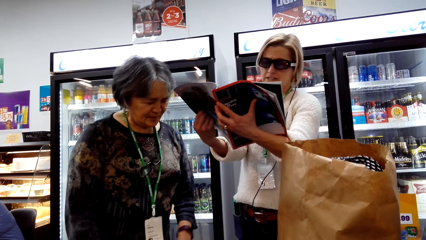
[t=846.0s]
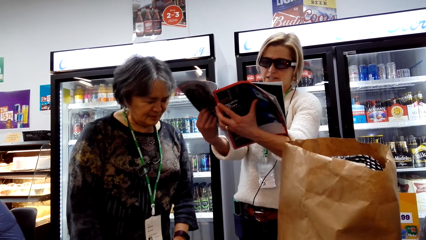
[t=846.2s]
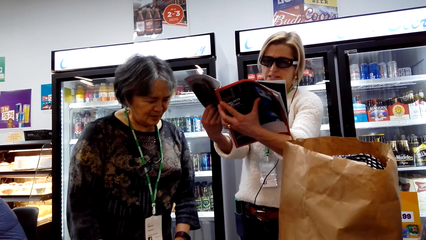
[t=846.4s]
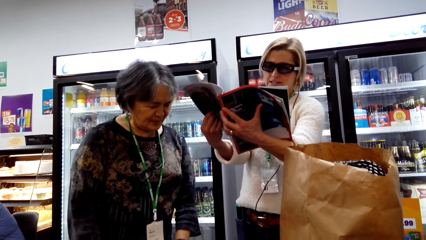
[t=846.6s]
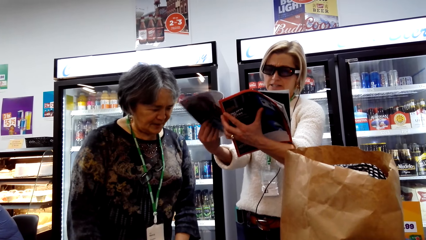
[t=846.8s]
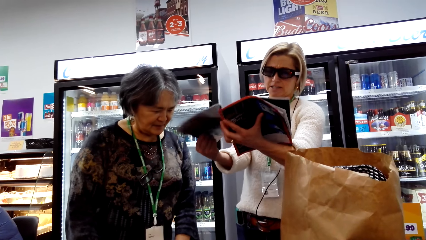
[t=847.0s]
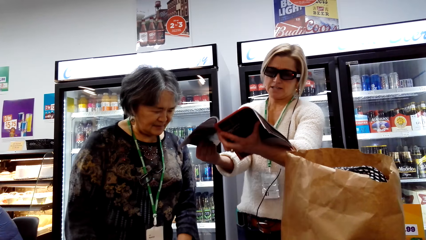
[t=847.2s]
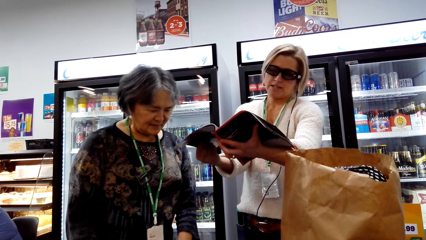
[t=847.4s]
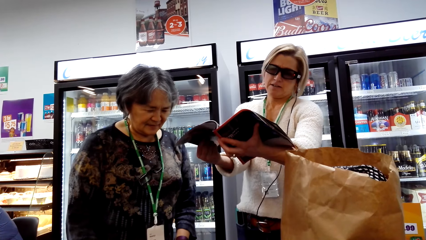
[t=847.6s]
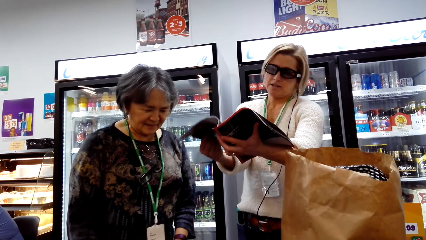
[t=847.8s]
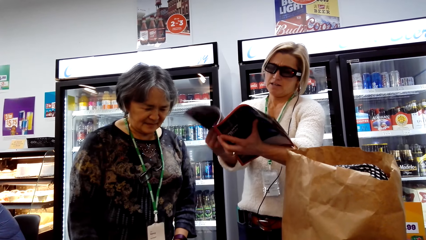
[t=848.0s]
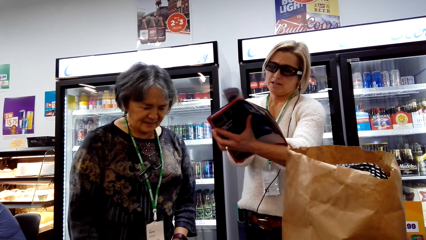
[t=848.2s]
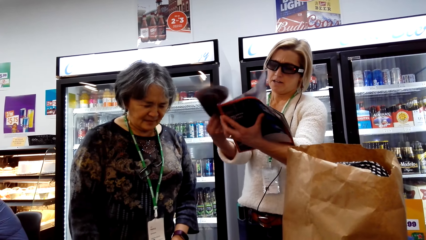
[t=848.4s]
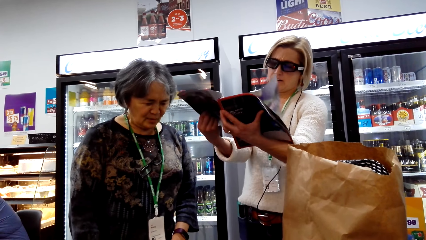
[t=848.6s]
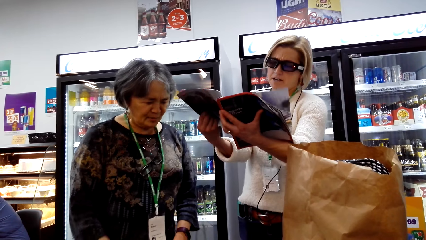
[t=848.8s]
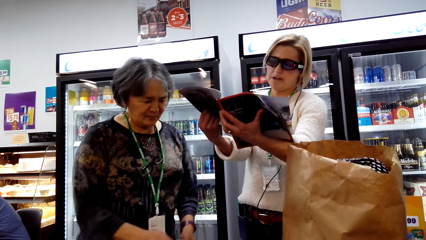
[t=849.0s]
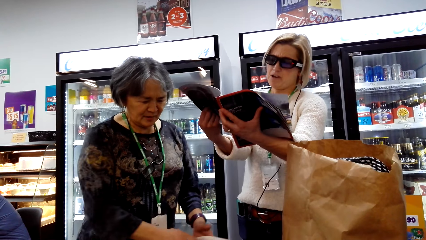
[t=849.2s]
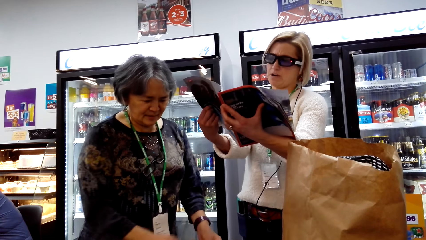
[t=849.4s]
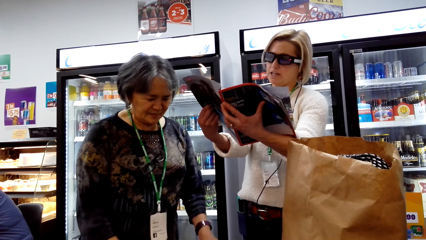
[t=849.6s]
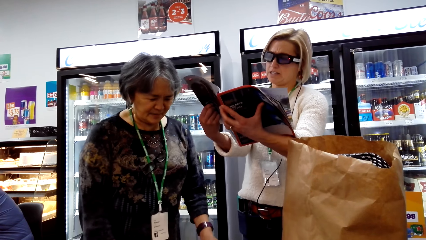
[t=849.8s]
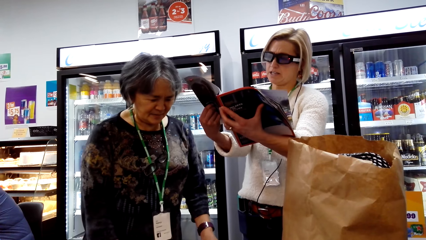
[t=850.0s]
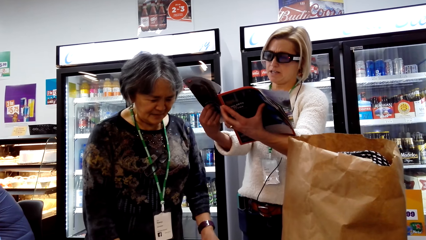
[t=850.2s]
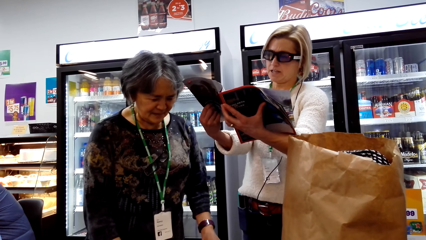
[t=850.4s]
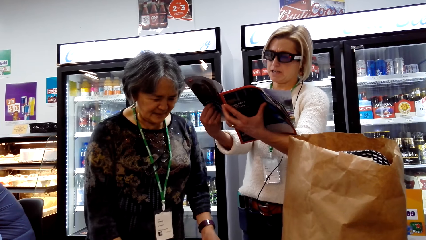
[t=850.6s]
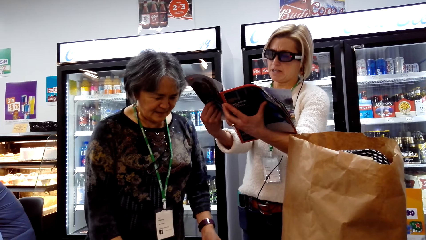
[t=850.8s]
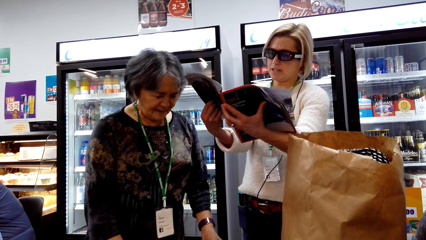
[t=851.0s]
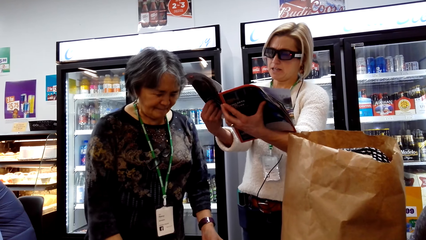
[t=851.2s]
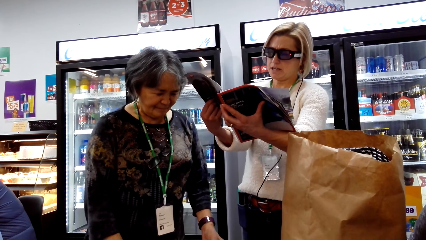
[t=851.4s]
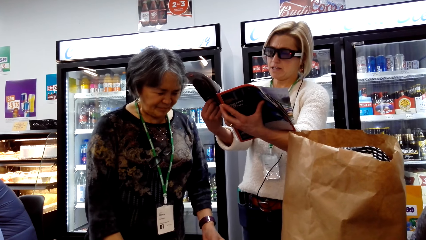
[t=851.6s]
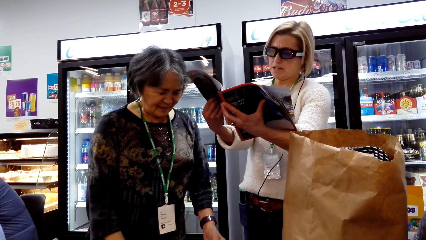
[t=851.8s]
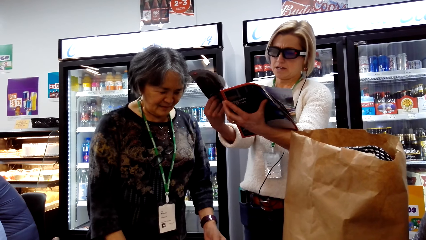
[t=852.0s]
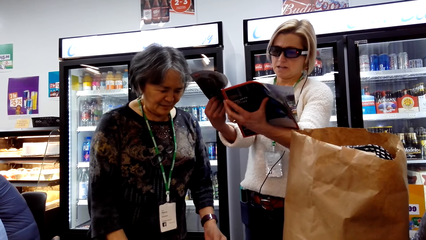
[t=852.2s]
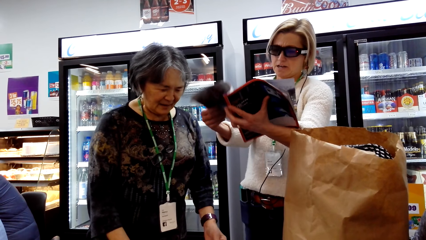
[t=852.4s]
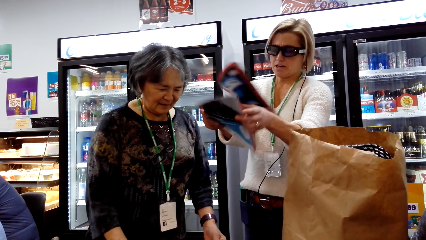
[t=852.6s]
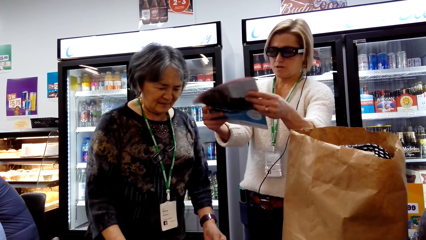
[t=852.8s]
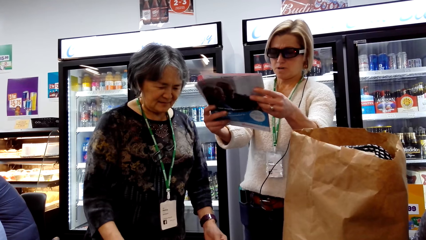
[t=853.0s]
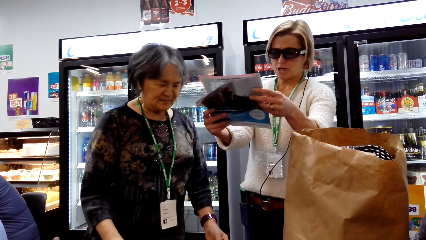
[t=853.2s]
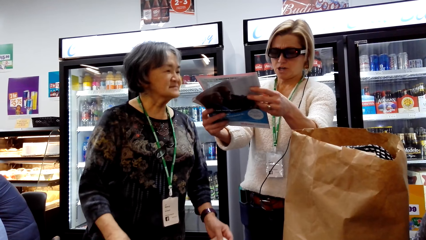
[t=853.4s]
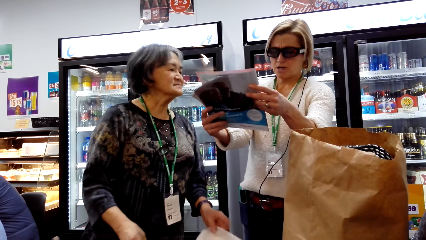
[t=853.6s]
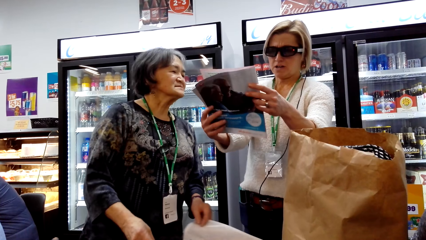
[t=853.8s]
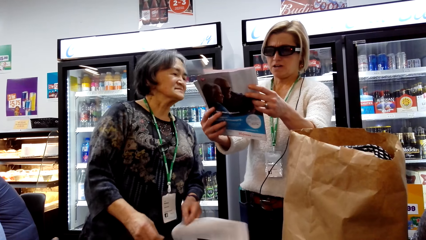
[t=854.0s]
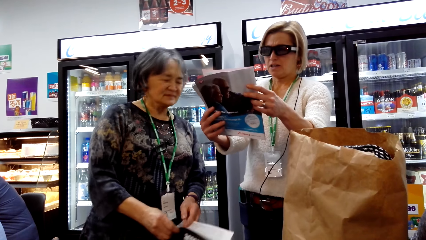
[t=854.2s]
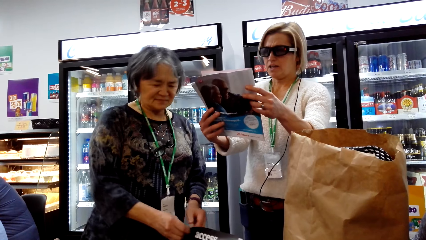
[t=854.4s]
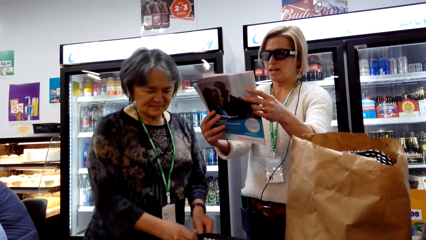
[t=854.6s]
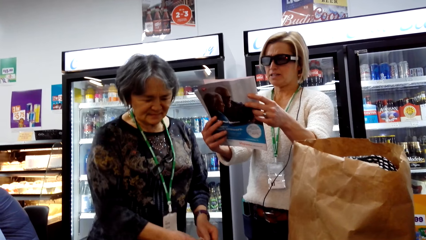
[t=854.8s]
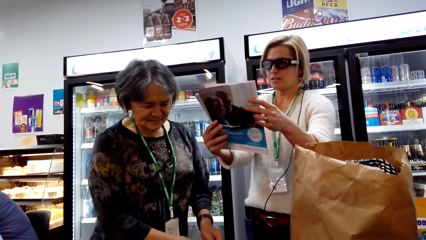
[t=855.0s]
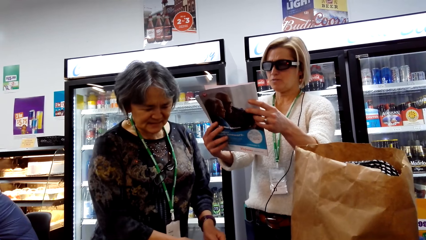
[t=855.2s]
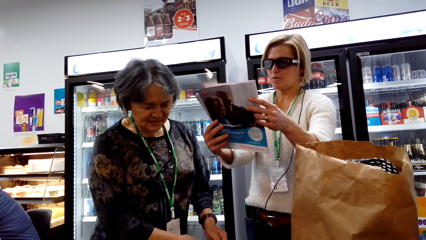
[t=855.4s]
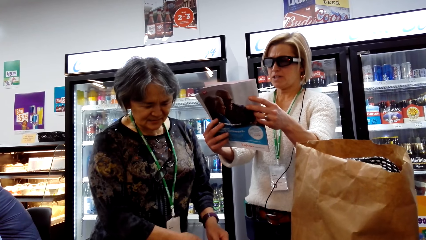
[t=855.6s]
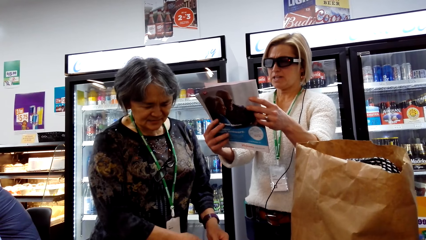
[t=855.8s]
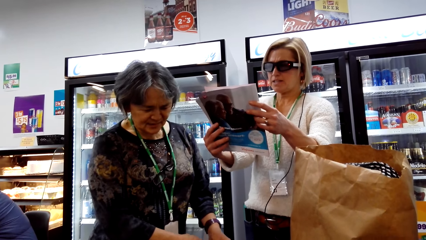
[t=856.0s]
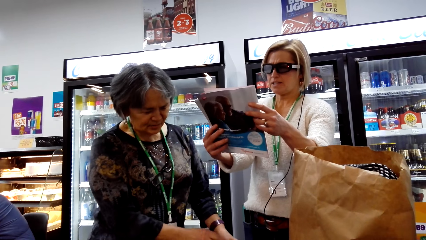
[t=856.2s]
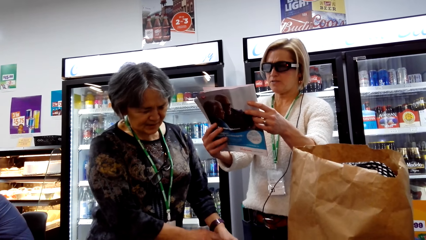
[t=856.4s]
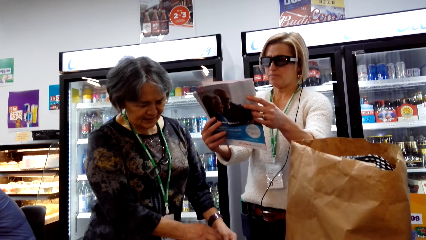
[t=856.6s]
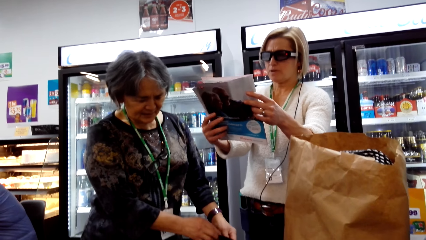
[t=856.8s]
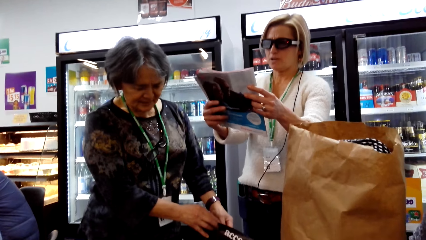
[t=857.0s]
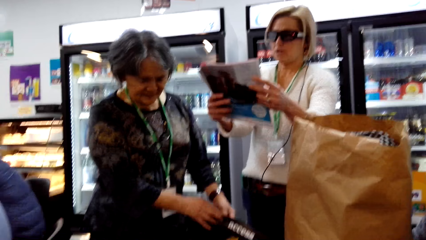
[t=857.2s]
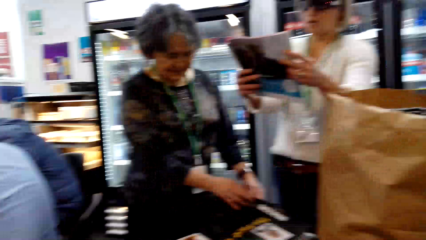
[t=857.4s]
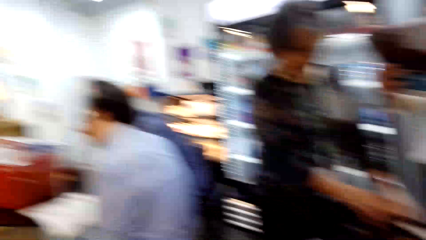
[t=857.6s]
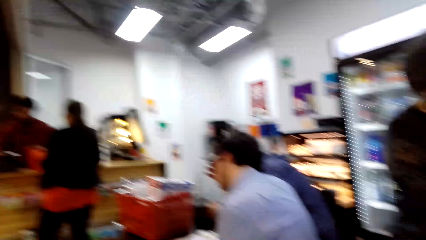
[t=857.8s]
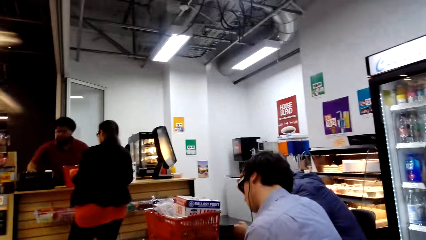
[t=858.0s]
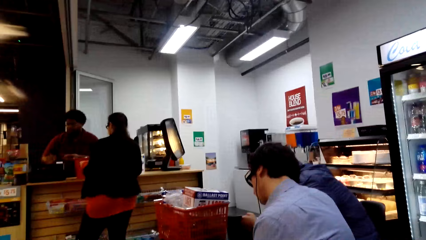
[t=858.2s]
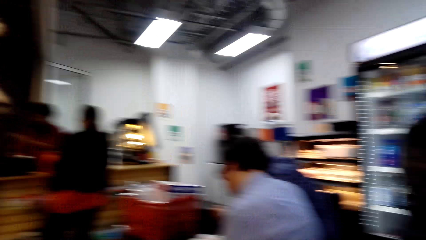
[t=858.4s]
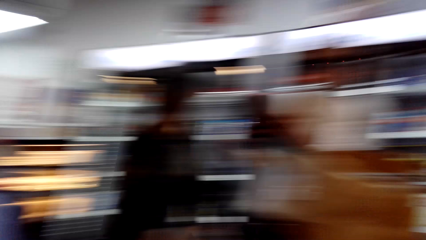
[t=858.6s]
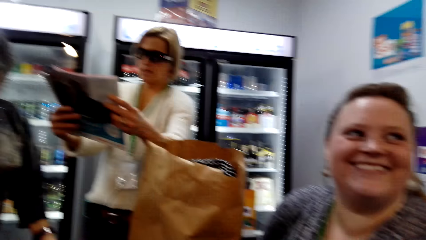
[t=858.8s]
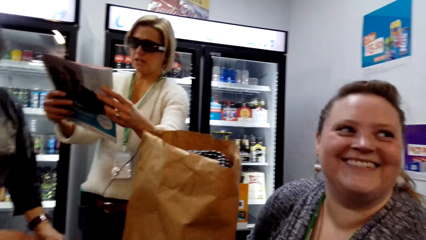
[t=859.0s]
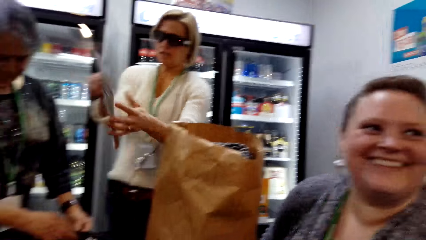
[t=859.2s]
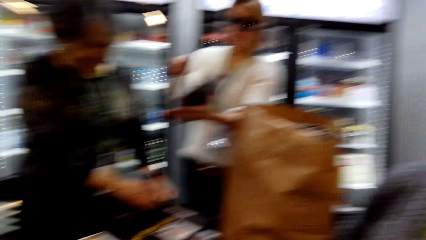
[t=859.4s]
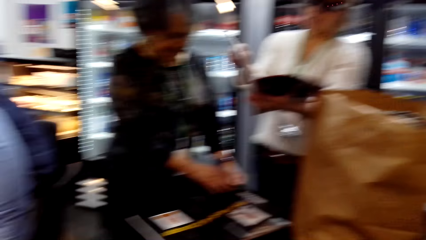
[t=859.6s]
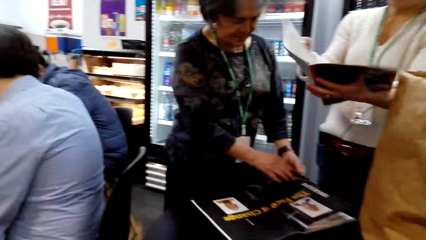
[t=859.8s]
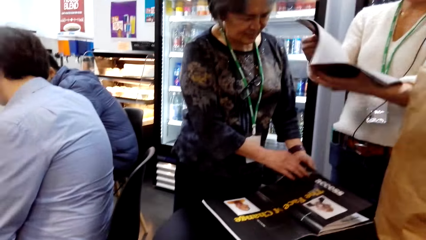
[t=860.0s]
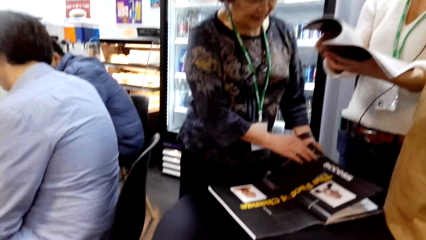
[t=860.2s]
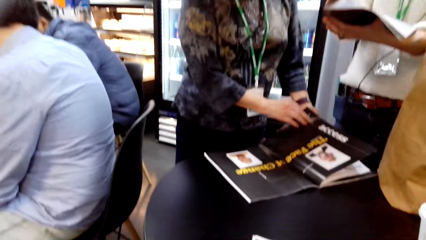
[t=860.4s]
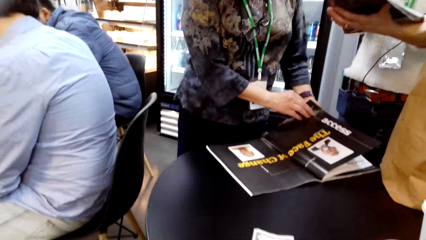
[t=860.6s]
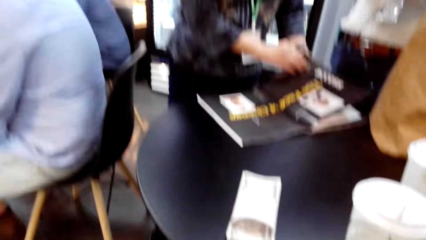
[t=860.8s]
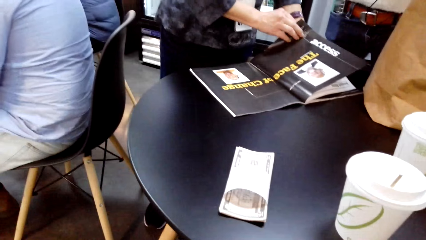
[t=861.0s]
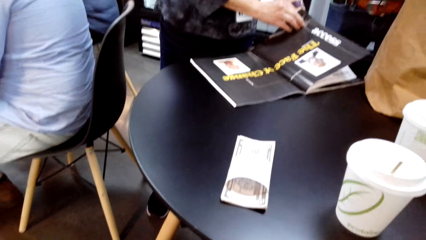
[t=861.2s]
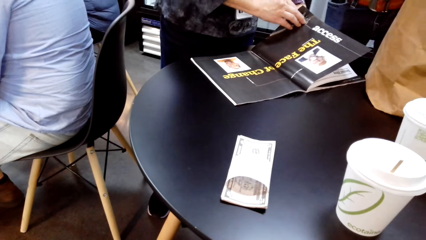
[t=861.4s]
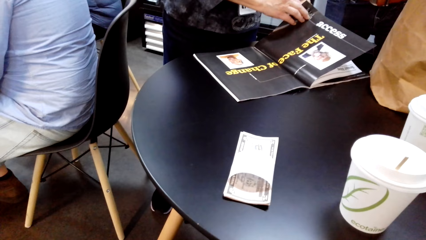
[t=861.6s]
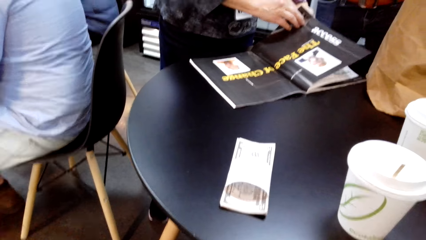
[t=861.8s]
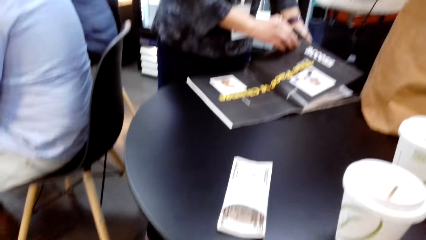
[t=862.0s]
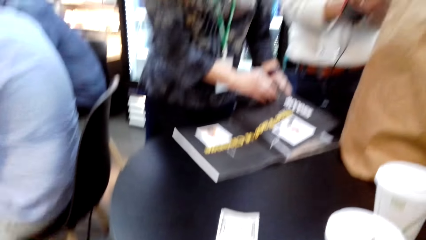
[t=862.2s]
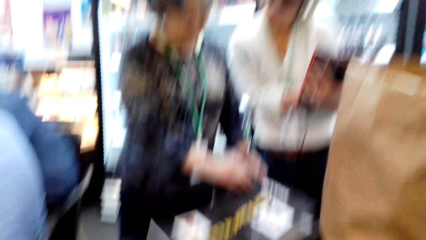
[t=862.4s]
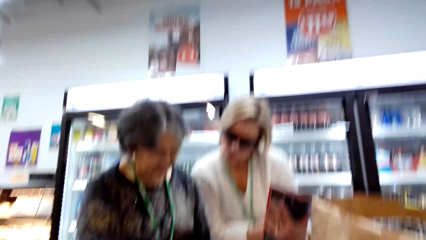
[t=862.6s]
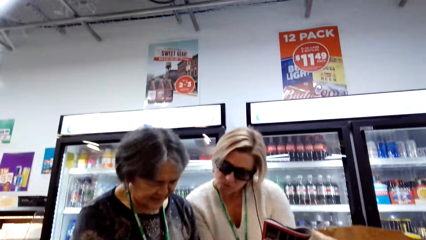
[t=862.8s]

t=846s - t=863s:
The camera wearer looks around the convenience store.
